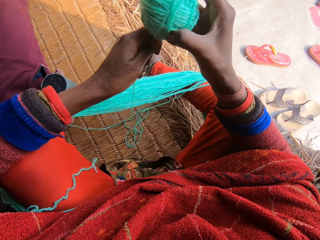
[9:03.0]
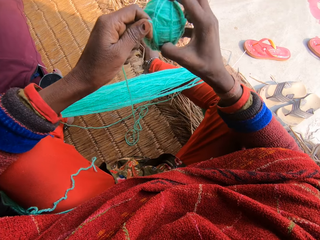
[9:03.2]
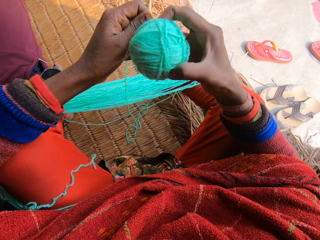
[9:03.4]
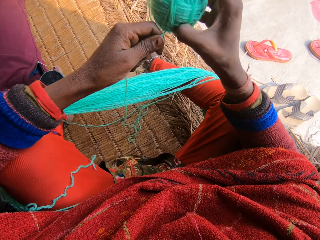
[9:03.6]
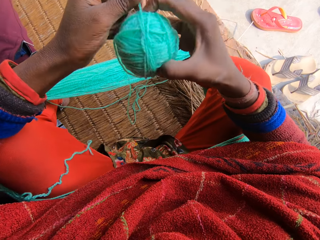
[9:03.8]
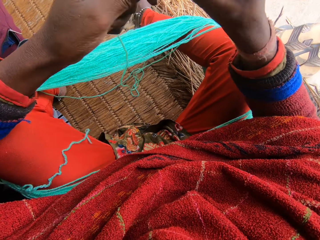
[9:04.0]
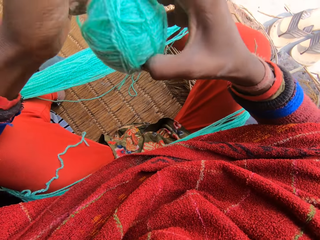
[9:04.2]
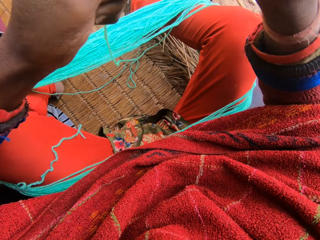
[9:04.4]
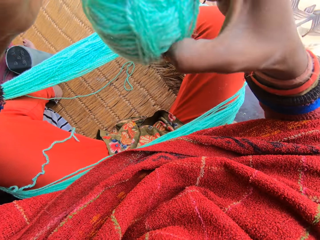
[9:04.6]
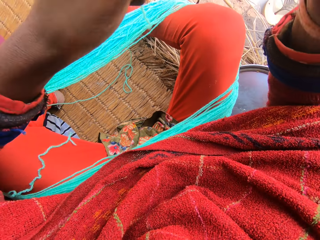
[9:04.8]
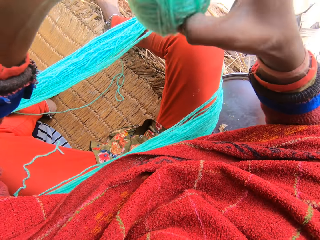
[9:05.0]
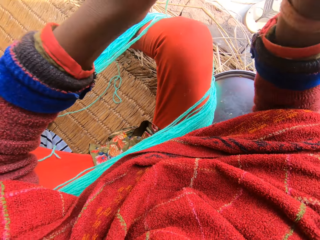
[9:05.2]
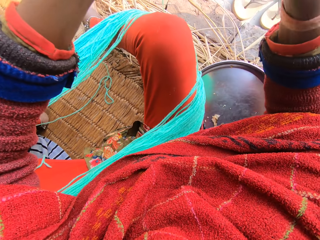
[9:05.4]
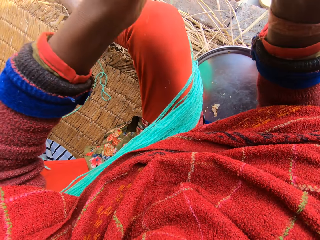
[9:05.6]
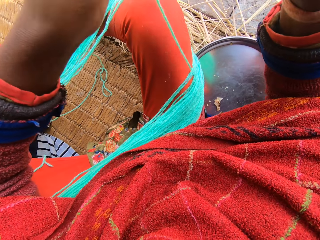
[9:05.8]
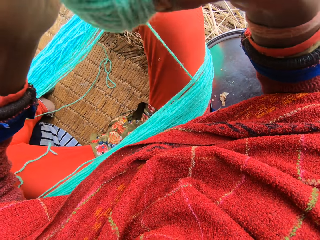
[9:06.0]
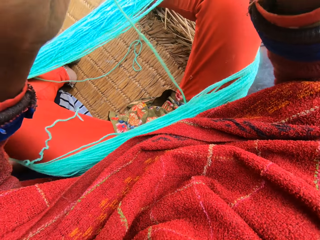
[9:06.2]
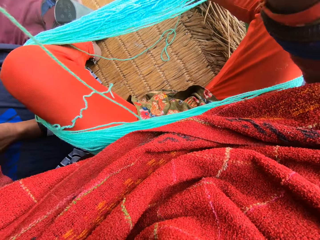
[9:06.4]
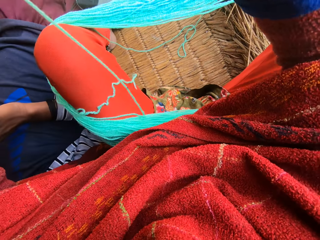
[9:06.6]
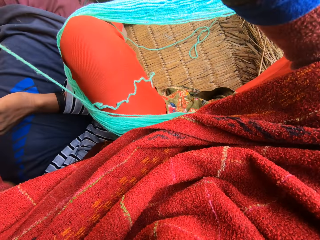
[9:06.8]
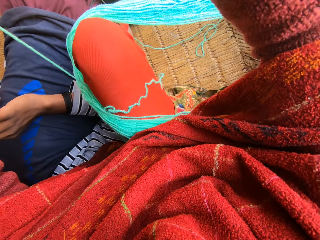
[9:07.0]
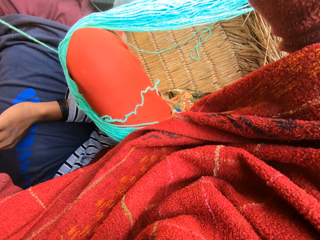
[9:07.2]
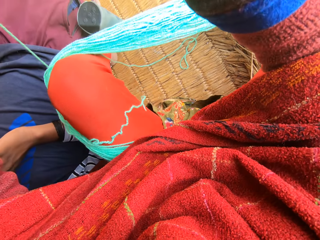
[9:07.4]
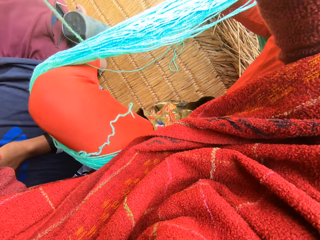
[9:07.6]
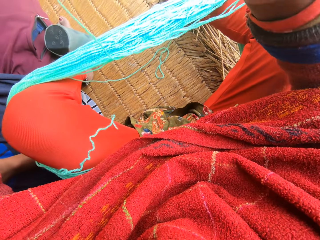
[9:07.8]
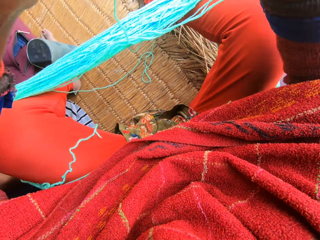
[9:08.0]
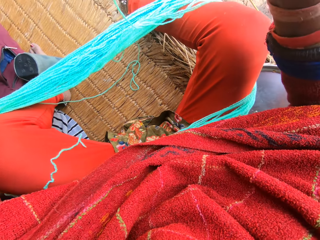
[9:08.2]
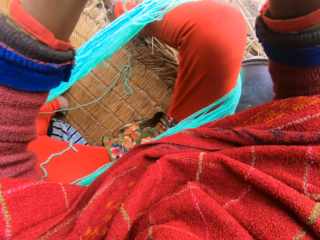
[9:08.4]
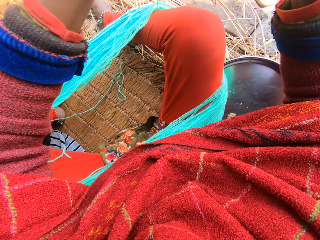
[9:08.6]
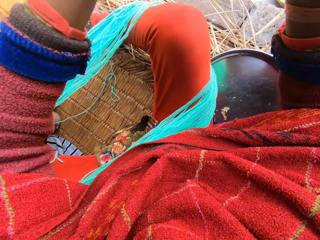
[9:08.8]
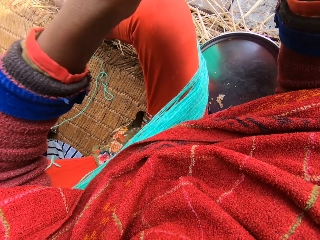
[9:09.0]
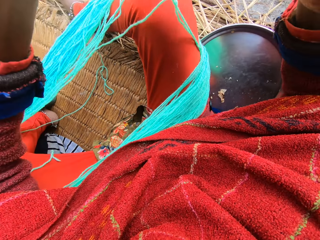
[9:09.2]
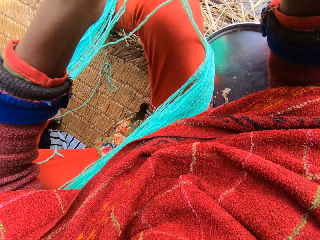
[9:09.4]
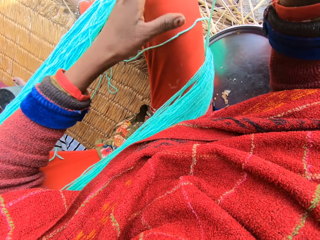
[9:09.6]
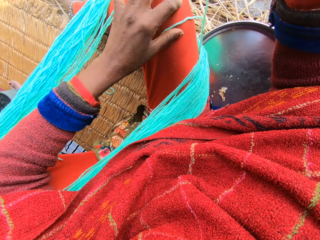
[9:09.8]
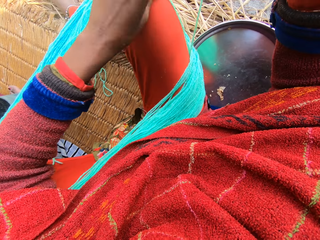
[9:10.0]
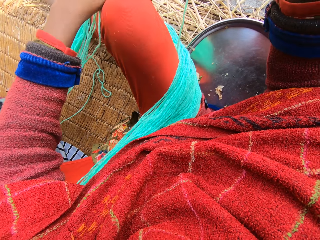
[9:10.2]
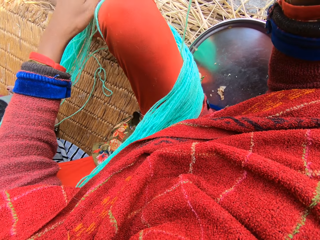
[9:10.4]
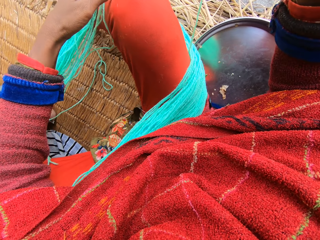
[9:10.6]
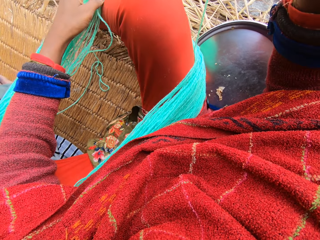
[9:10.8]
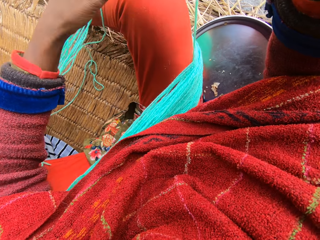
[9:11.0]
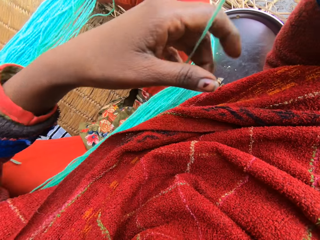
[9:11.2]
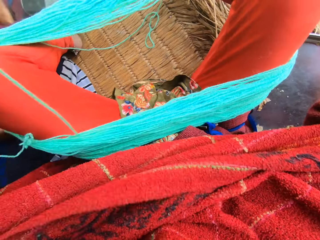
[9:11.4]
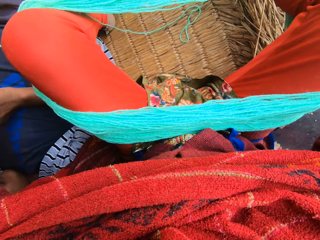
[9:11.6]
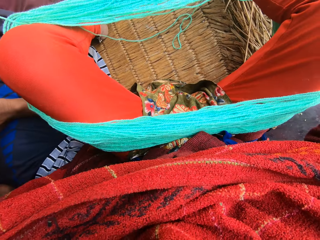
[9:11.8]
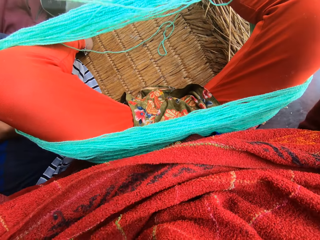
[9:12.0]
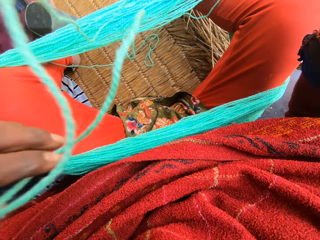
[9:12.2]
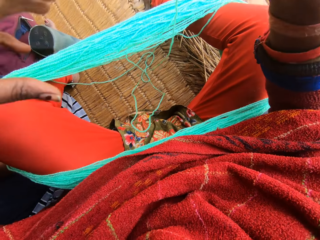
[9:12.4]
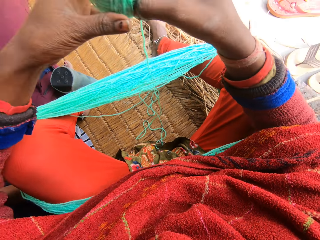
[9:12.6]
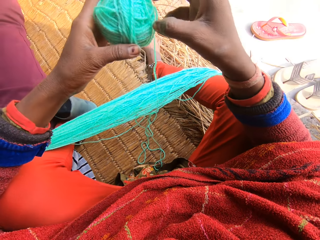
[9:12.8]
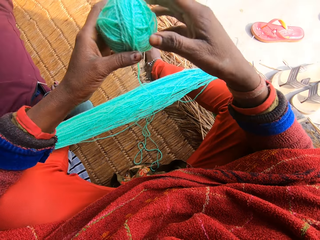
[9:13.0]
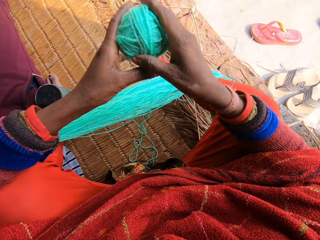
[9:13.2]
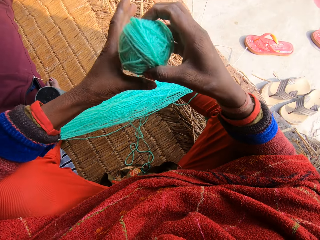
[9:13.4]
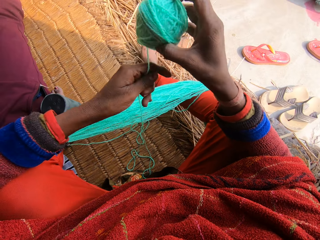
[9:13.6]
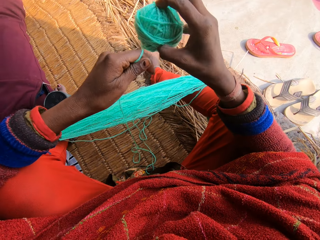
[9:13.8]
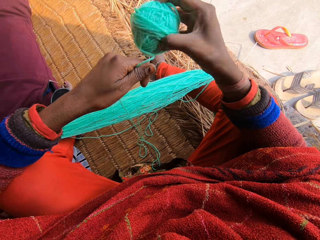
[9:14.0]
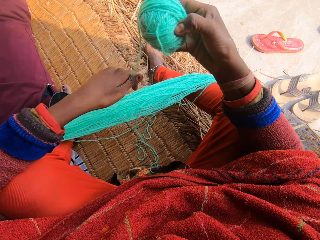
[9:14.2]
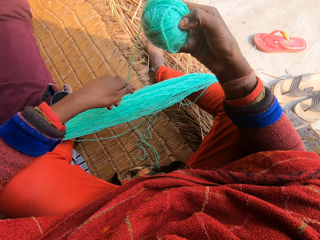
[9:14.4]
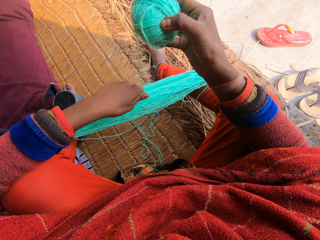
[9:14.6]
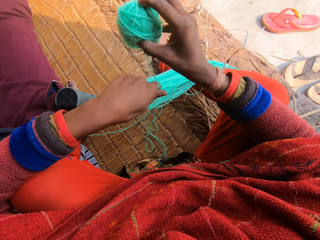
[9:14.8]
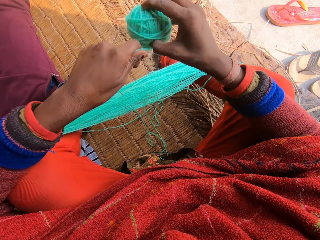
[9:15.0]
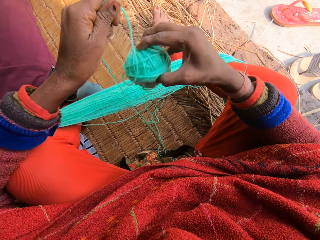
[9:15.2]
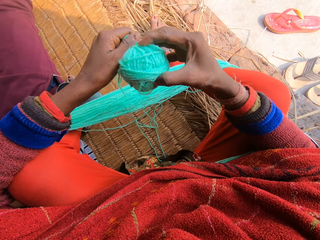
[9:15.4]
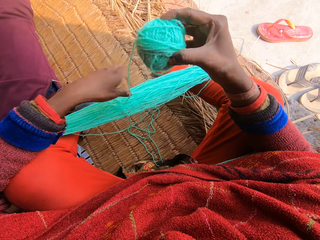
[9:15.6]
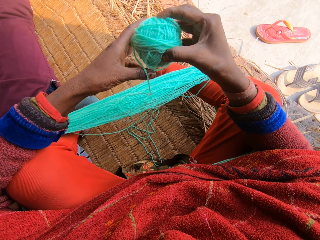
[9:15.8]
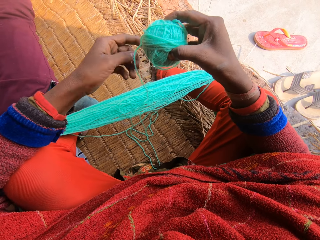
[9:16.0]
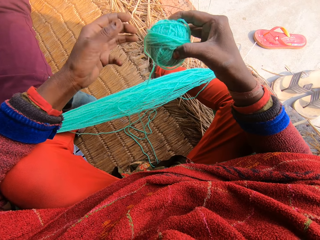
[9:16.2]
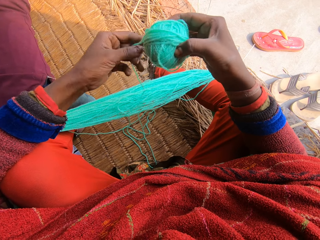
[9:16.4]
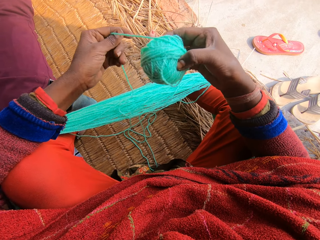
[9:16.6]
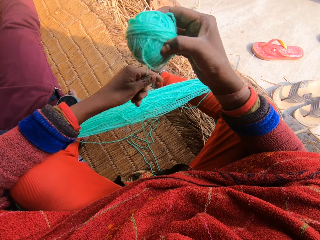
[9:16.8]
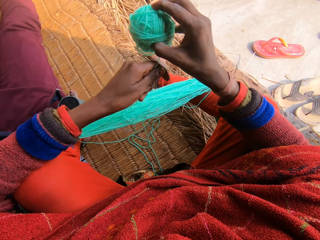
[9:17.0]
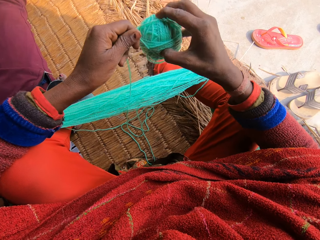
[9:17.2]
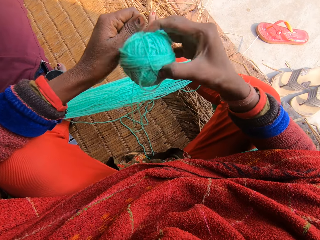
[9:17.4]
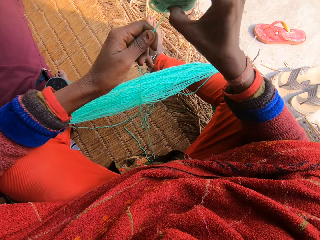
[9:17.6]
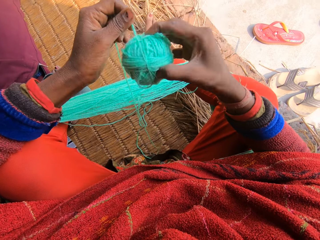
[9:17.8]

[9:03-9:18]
The camera wearer rolls the threads. She adjusts the wool around her legs. She pulls the thread and reels the wool.

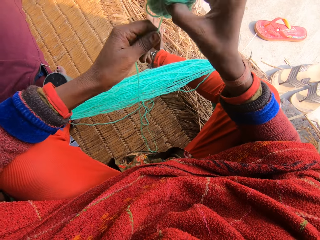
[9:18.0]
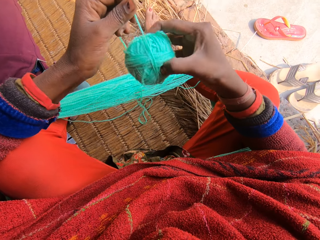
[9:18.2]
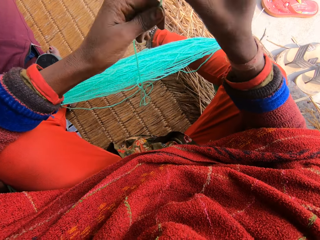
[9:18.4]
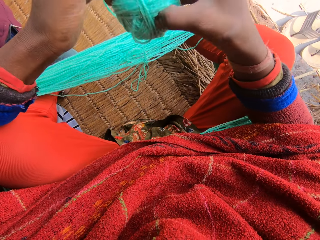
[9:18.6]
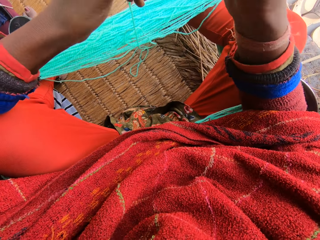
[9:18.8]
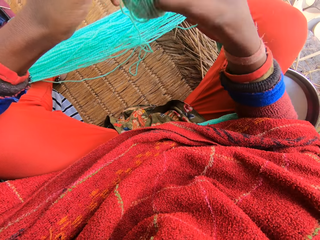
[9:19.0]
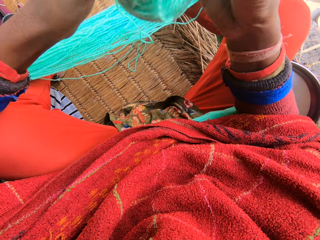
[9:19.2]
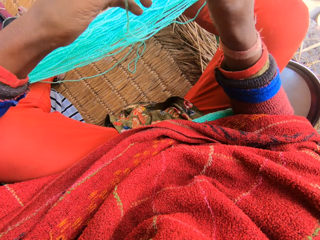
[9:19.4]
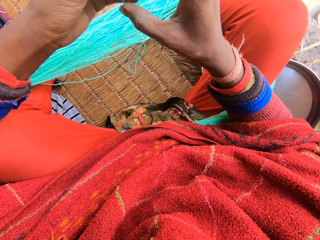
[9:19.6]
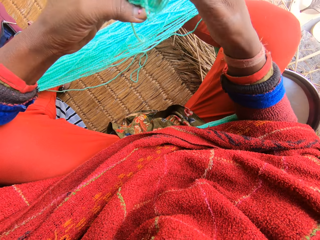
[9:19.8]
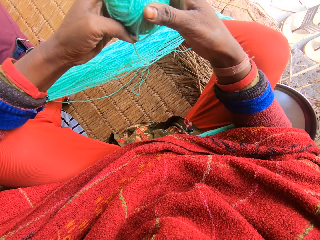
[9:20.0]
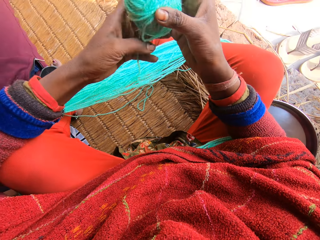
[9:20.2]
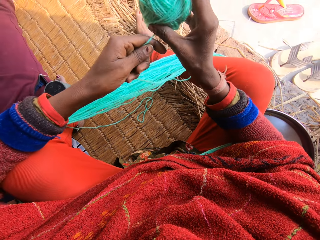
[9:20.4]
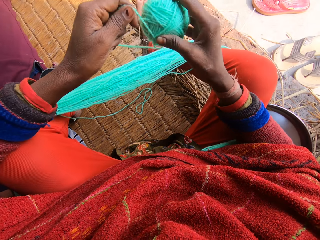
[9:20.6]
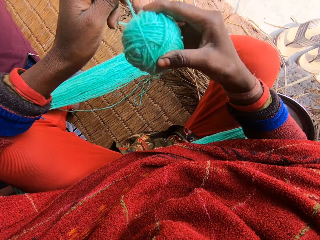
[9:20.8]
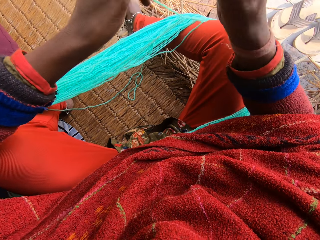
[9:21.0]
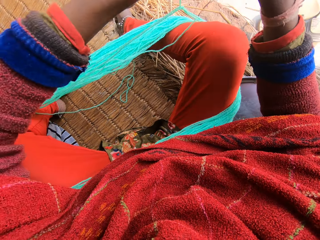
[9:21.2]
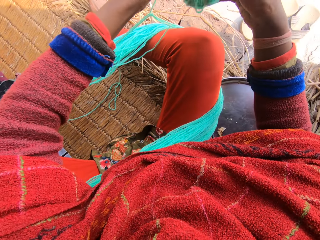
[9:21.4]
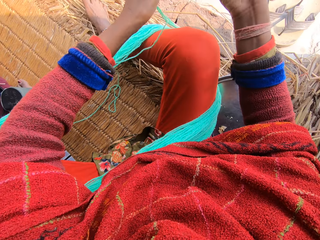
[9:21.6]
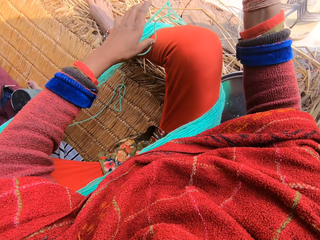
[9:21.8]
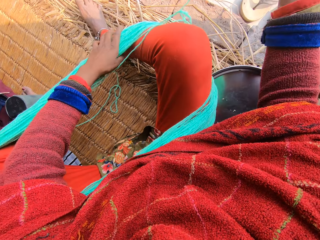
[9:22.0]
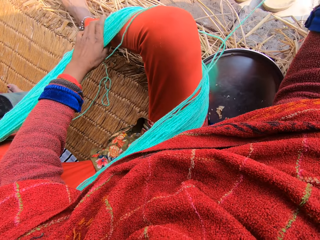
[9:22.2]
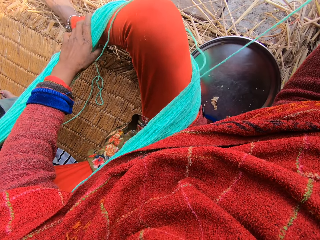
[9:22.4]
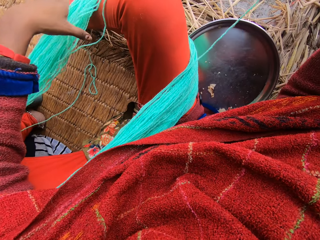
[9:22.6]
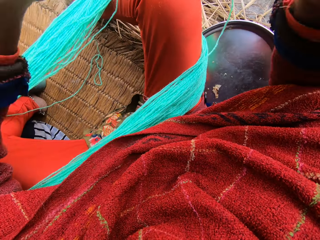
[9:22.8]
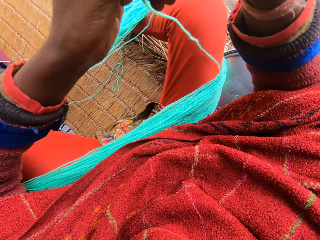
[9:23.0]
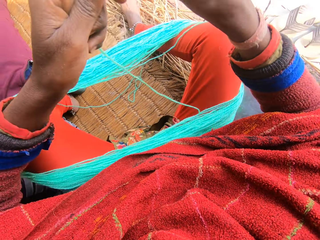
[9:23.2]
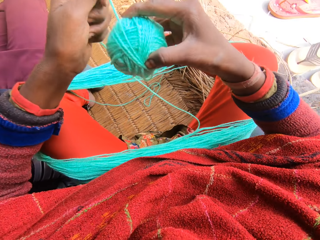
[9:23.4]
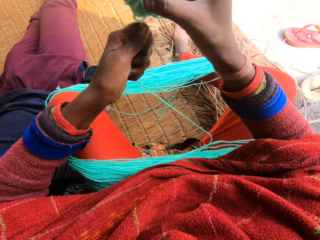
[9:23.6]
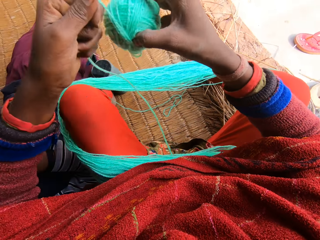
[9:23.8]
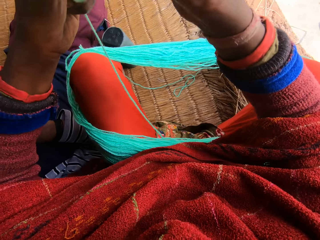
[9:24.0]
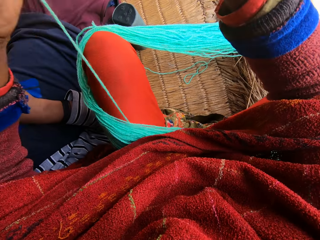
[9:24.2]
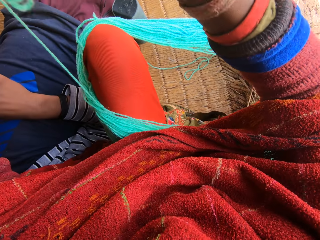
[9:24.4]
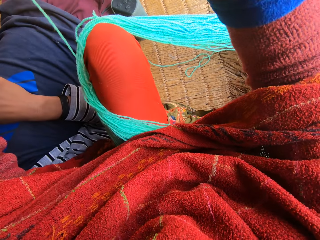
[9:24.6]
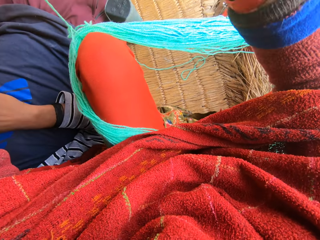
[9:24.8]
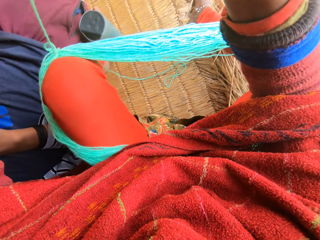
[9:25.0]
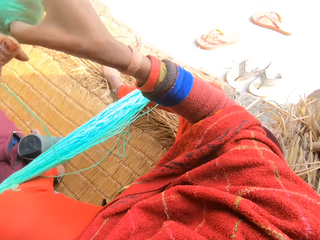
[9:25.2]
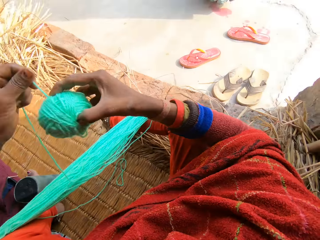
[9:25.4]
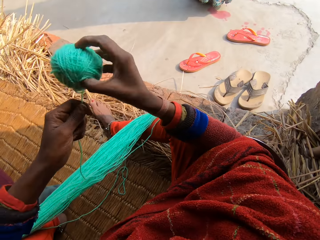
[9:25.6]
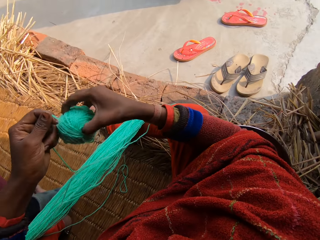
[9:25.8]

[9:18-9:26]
The camera wearer straightens the yarn cord. He touches the wool around his legs and reels the wool.
